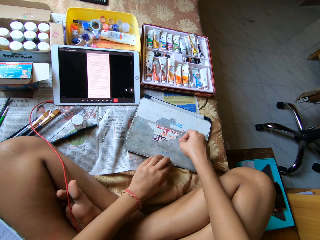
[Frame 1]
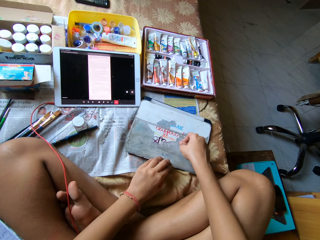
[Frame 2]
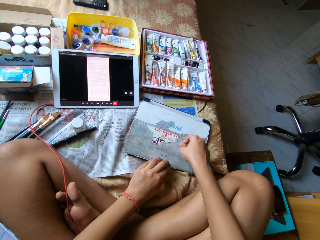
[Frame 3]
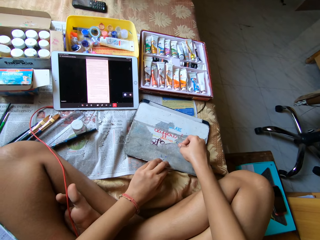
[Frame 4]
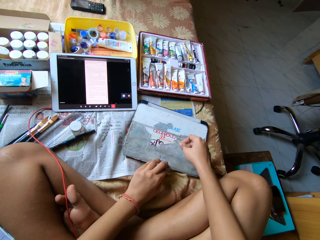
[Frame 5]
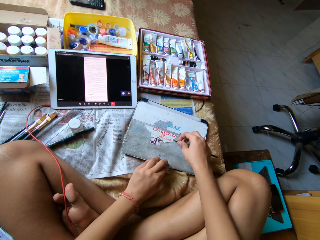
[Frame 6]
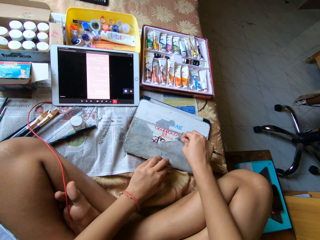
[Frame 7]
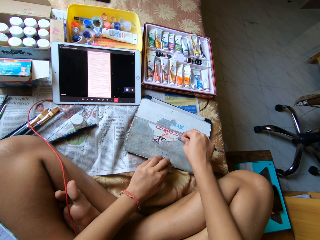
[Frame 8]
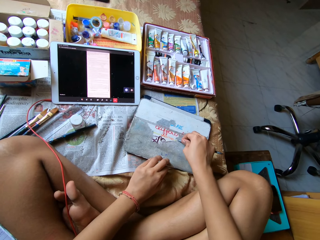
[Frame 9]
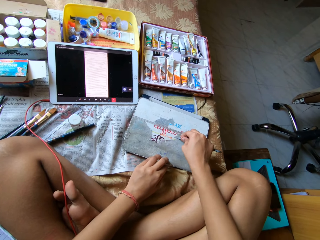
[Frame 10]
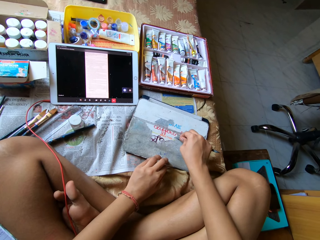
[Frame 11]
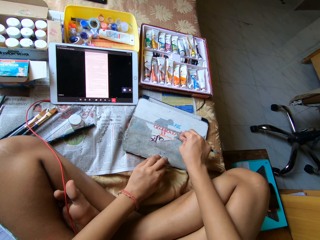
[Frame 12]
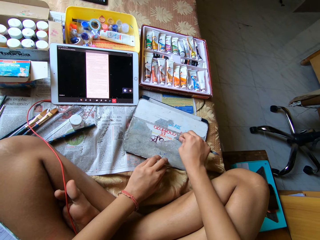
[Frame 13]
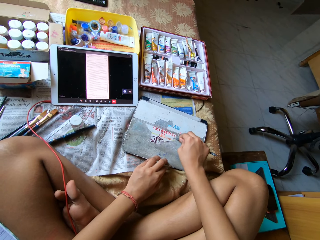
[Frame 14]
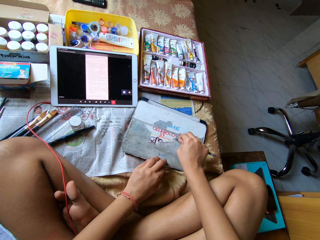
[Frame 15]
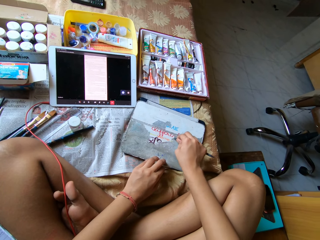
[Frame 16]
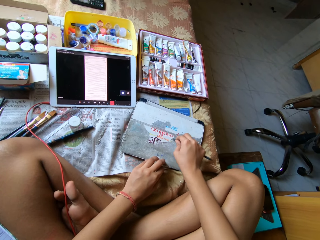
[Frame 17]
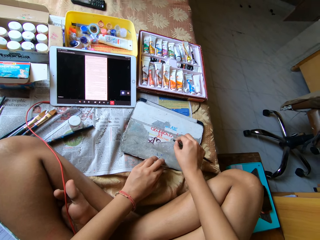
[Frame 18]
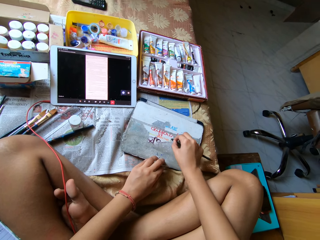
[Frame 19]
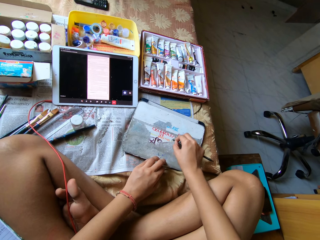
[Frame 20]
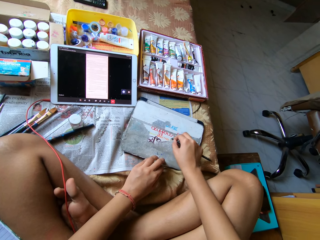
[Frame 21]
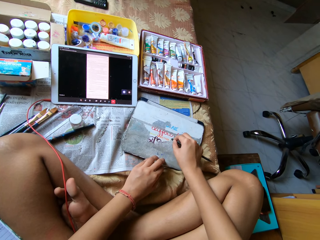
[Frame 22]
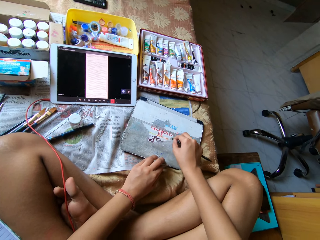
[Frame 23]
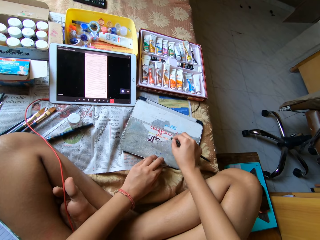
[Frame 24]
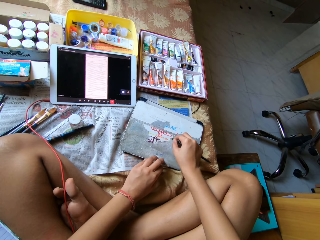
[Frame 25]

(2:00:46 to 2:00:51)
The camera wearer rubs on the board with the back of a pen.

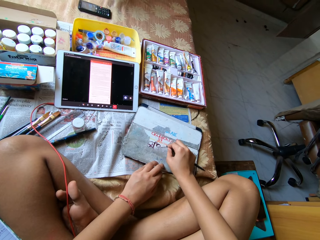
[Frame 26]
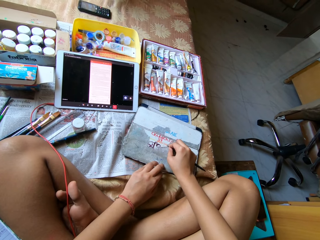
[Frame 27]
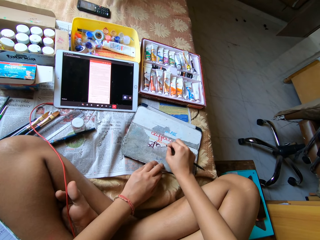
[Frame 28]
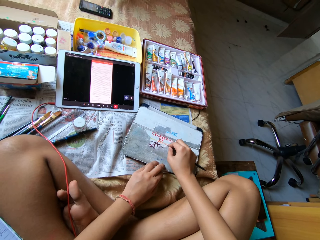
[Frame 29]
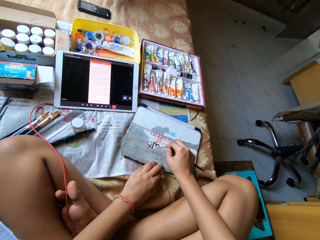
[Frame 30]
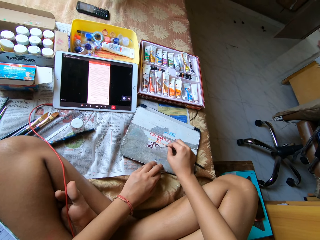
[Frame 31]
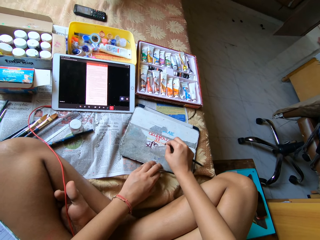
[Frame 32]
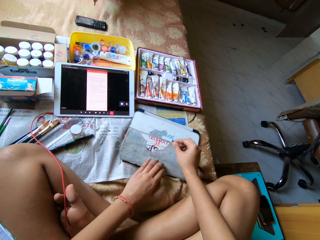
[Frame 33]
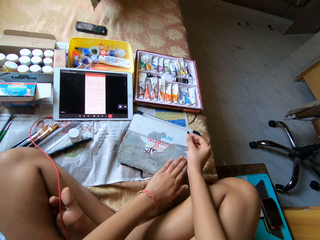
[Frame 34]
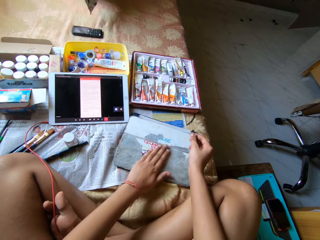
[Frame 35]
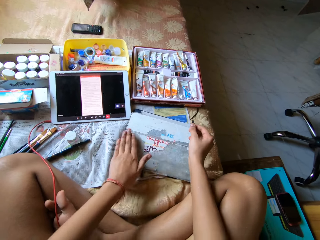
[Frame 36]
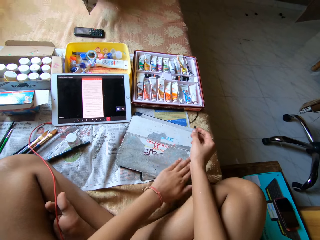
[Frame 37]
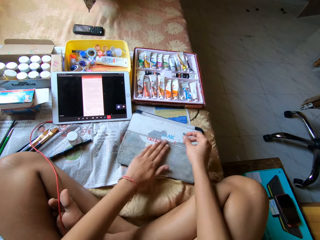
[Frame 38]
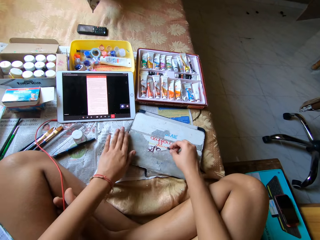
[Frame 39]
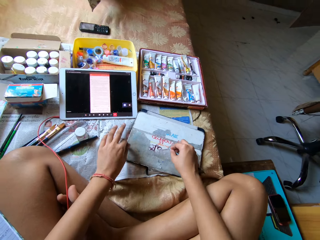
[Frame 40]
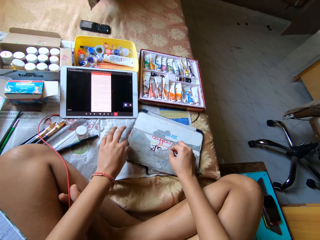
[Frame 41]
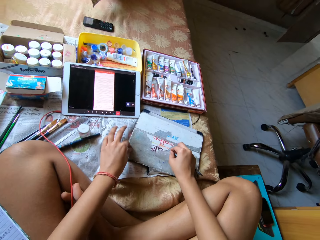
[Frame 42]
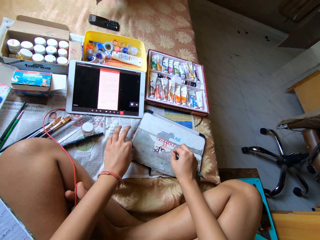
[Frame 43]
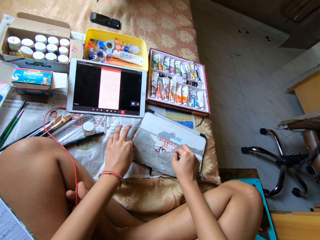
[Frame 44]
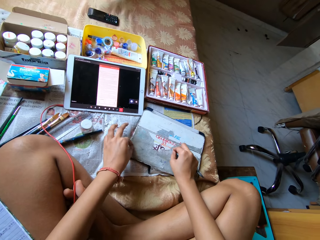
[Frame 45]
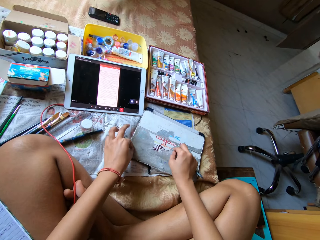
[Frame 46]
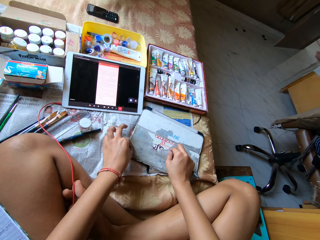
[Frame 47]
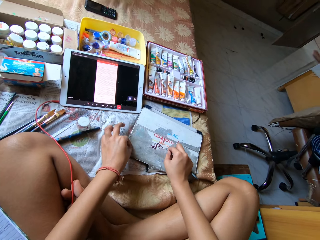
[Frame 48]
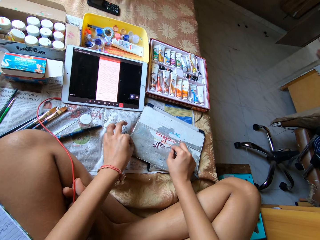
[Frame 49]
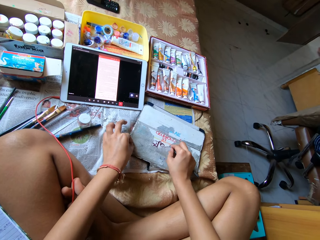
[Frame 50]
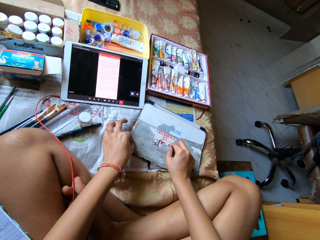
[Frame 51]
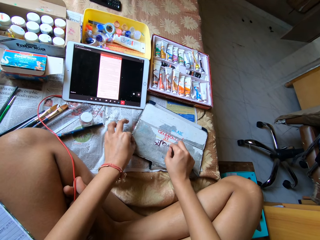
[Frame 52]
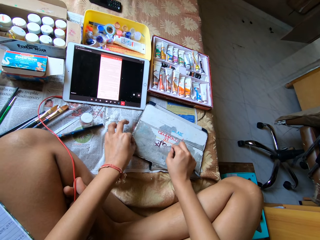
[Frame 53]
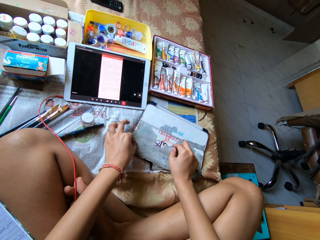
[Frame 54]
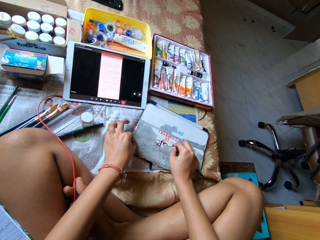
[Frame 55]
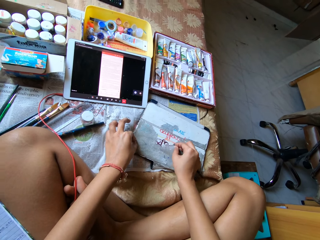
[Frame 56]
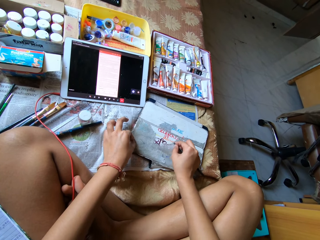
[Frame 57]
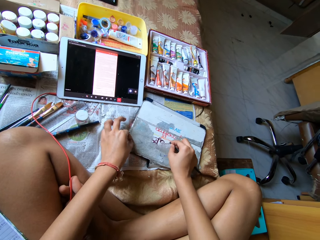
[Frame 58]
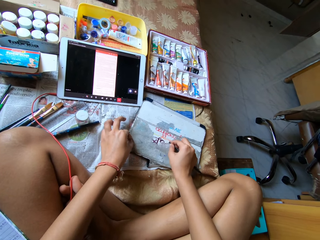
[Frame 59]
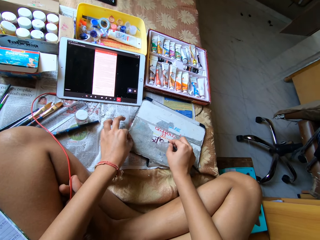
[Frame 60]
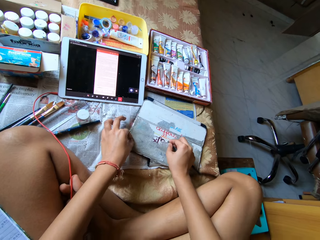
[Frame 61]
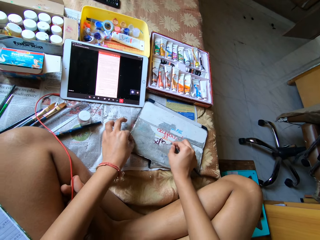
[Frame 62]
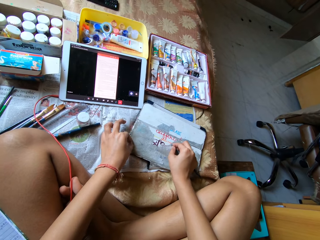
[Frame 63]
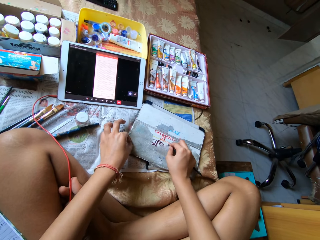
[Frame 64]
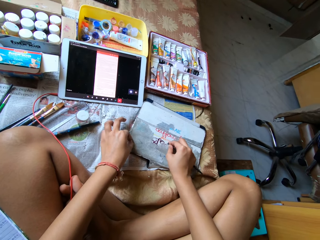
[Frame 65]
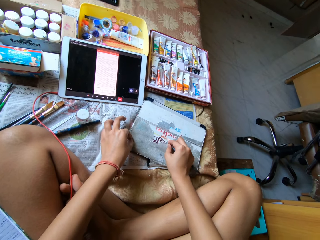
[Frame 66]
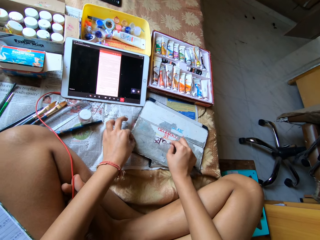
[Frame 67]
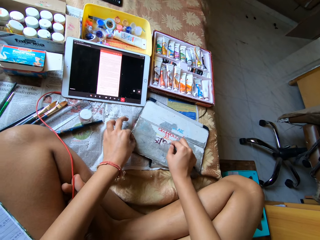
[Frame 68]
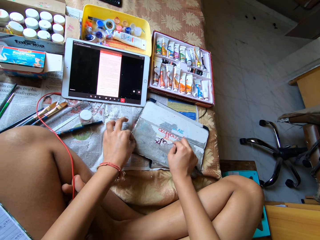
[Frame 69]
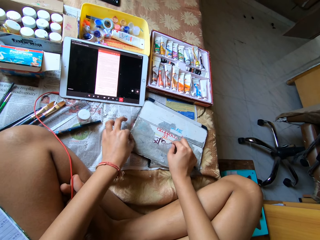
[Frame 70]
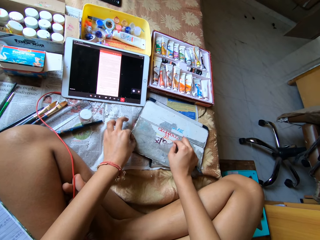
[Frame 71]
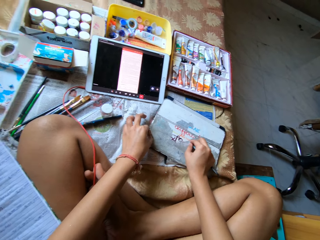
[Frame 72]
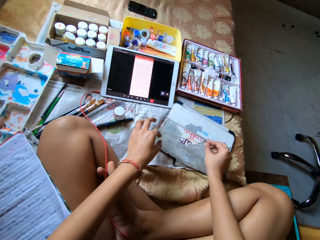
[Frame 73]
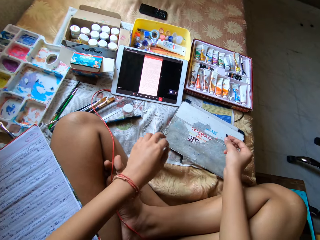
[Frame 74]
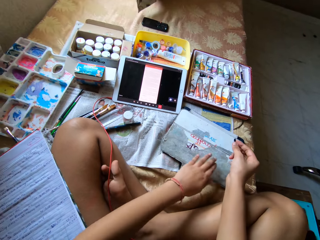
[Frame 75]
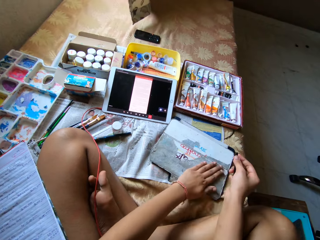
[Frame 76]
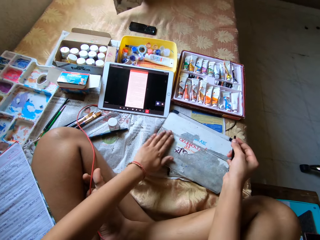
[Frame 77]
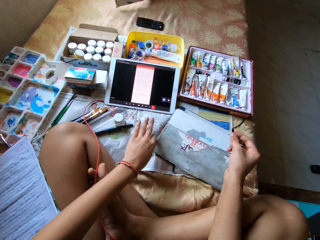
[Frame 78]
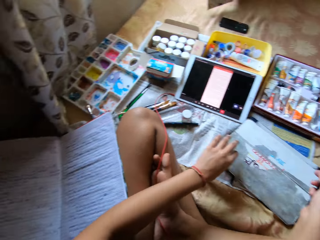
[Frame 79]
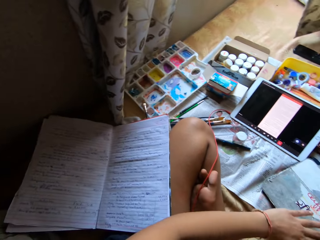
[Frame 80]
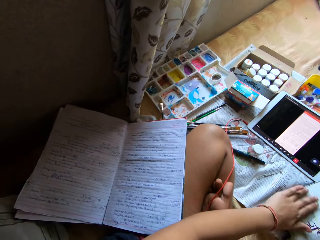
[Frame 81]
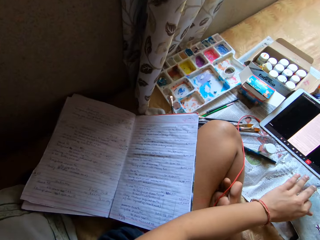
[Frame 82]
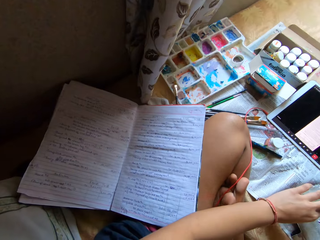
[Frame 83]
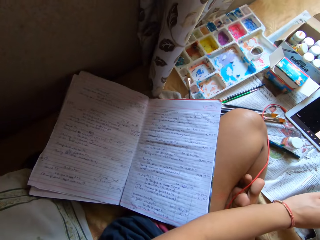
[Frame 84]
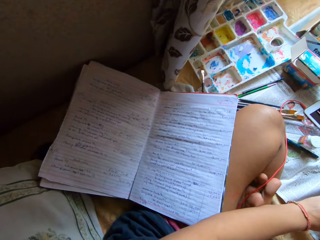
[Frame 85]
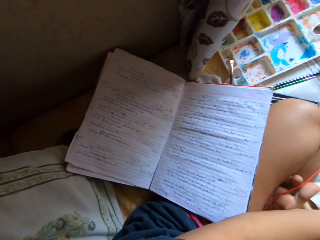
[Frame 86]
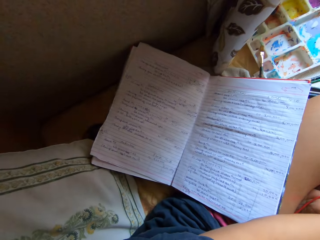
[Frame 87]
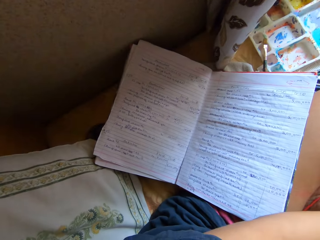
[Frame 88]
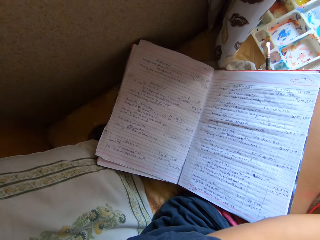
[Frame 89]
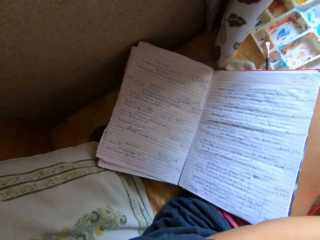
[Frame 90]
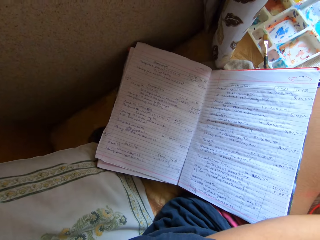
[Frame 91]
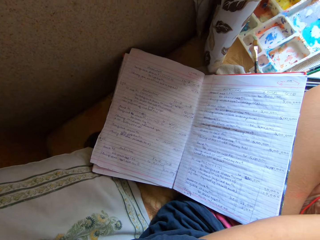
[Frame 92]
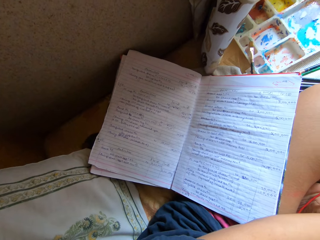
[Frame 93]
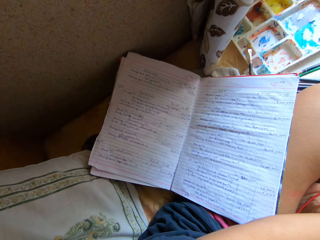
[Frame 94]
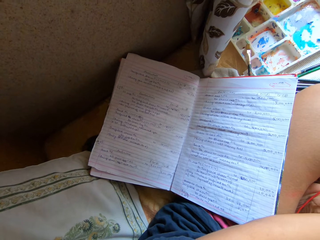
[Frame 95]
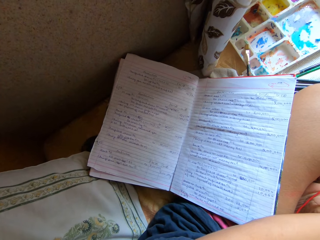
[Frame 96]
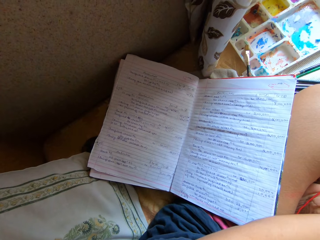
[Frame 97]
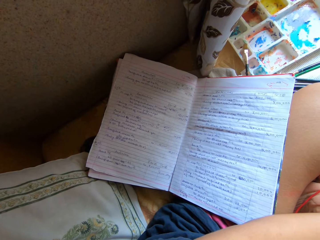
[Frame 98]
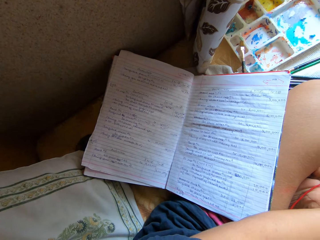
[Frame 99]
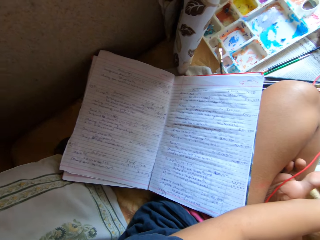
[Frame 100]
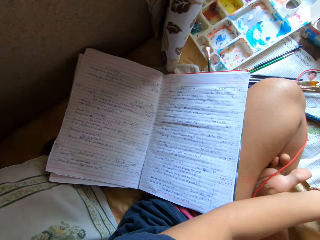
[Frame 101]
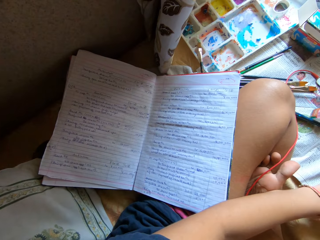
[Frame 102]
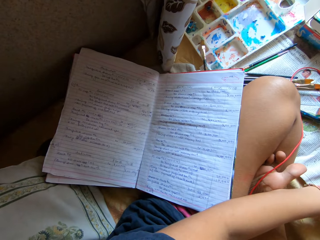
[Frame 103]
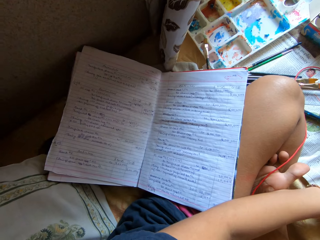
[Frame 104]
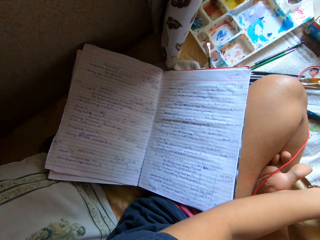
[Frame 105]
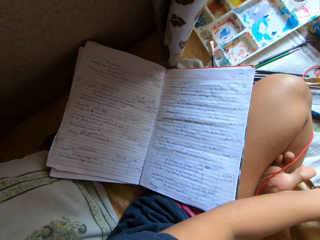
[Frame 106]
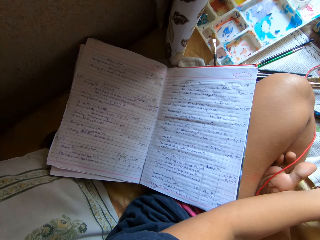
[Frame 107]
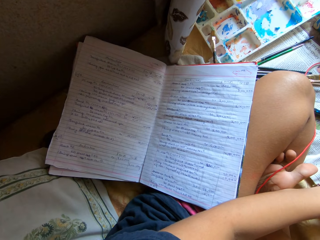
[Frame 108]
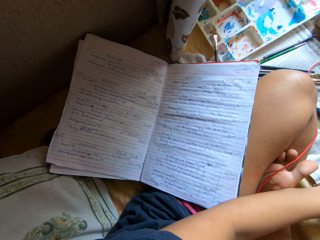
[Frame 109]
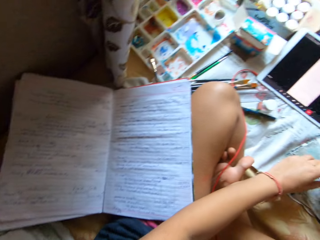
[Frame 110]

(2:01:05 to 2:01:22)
The camera wearer wipes dry paint off the tab cover on the bed with his left hand. He scrapes paint off the tab cover on the bed with the spatula in his right hand. He wipes dry paint off the tab cover on the bed with his left hand. He stares at the book.
